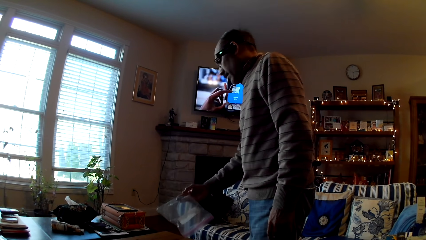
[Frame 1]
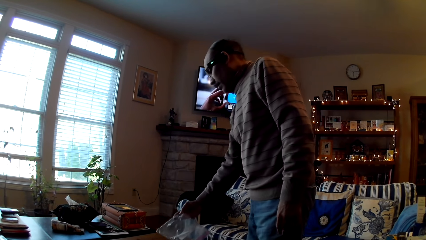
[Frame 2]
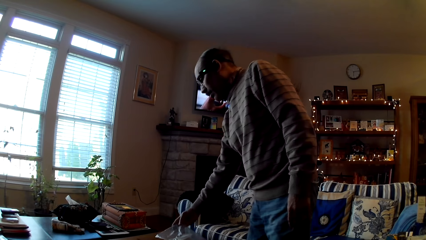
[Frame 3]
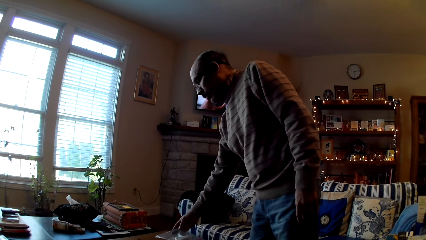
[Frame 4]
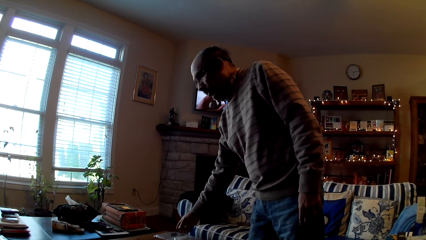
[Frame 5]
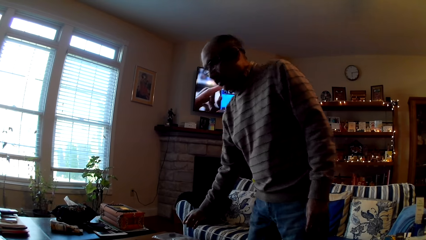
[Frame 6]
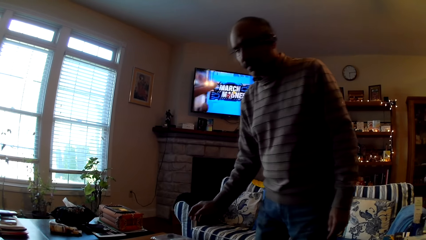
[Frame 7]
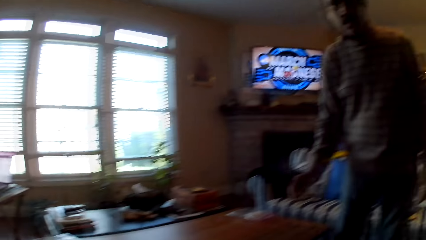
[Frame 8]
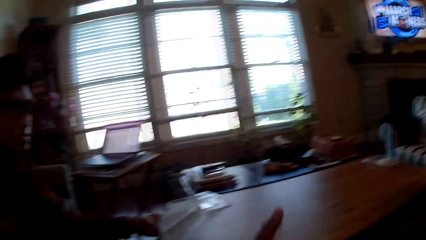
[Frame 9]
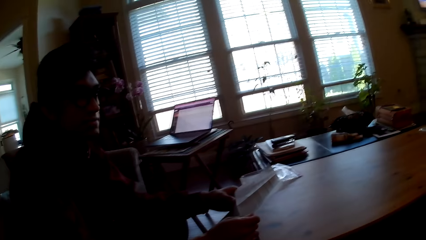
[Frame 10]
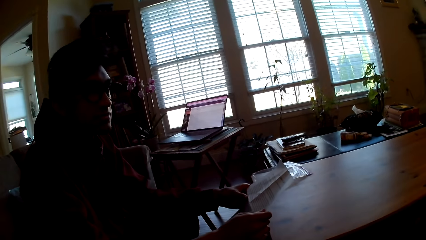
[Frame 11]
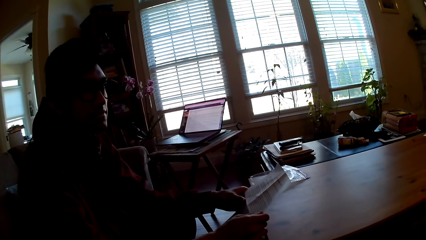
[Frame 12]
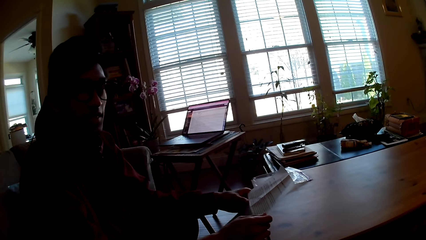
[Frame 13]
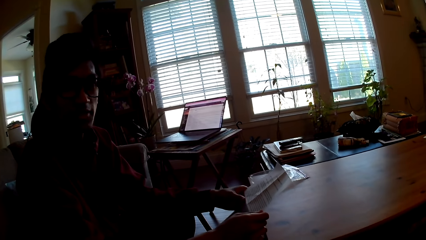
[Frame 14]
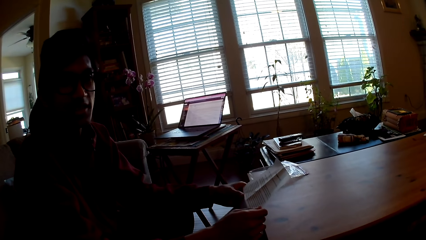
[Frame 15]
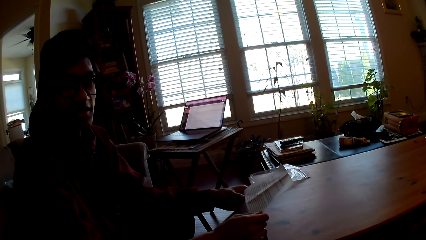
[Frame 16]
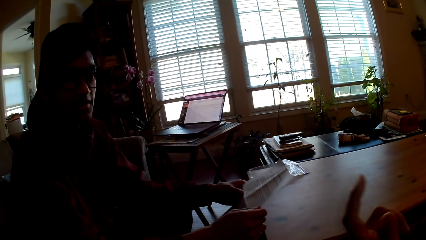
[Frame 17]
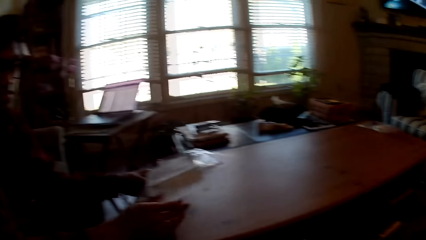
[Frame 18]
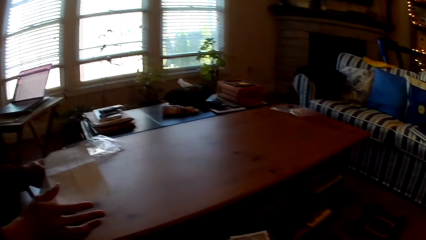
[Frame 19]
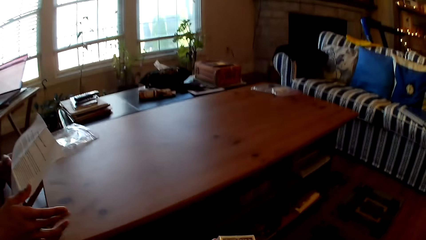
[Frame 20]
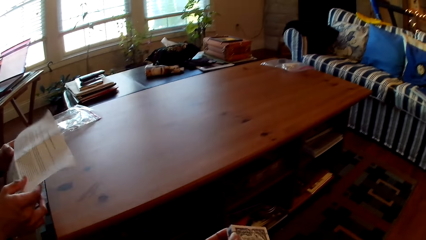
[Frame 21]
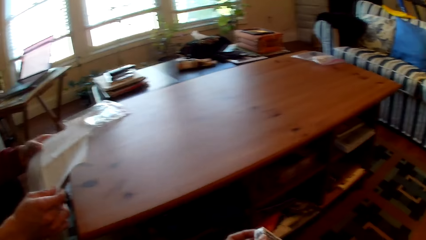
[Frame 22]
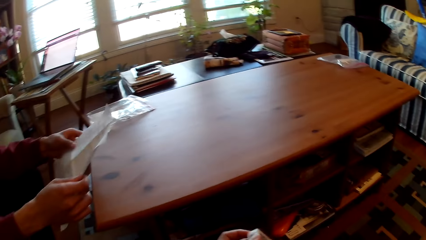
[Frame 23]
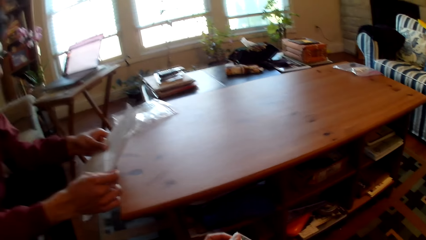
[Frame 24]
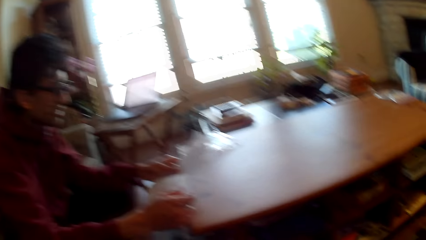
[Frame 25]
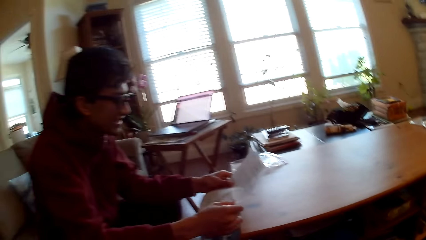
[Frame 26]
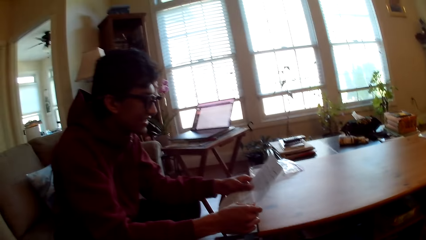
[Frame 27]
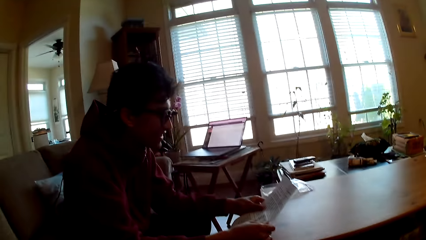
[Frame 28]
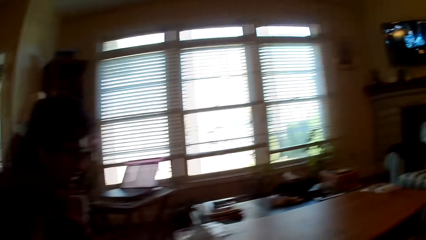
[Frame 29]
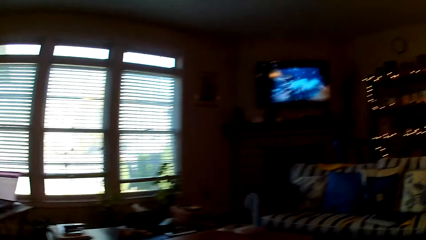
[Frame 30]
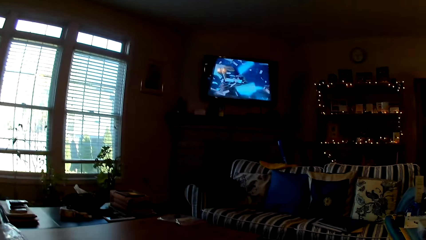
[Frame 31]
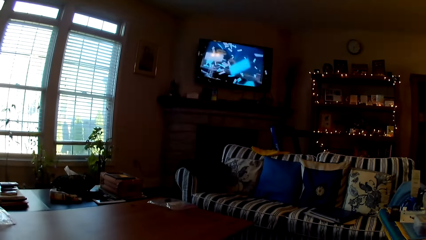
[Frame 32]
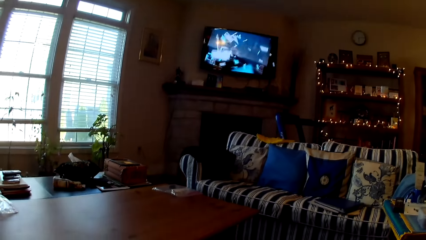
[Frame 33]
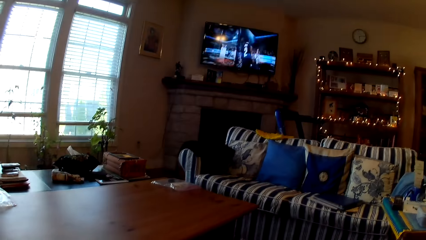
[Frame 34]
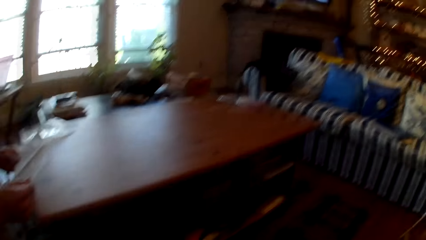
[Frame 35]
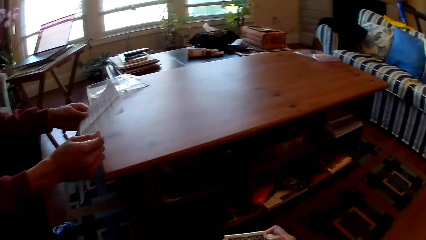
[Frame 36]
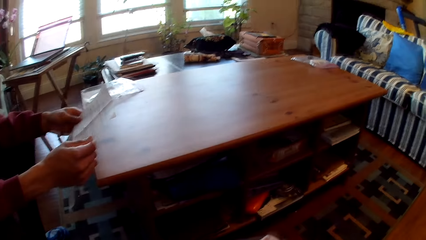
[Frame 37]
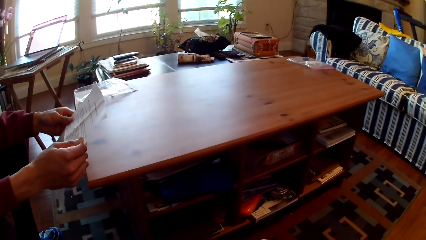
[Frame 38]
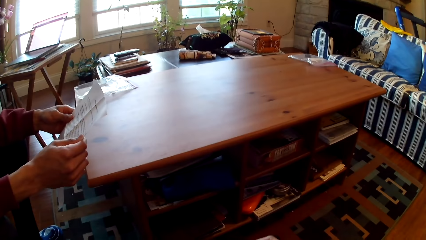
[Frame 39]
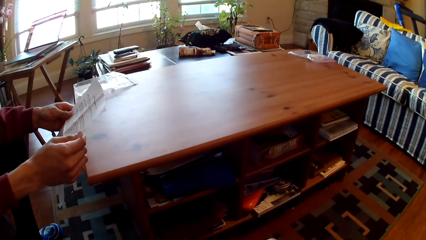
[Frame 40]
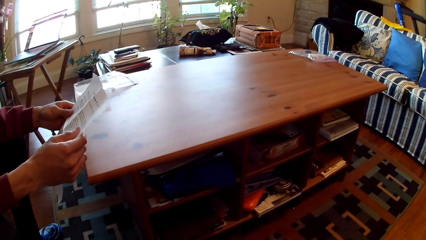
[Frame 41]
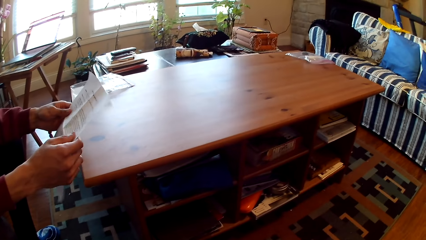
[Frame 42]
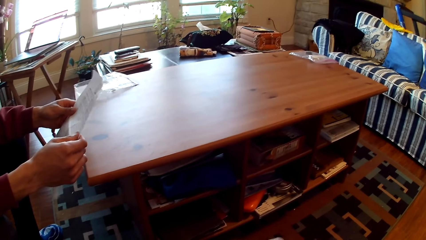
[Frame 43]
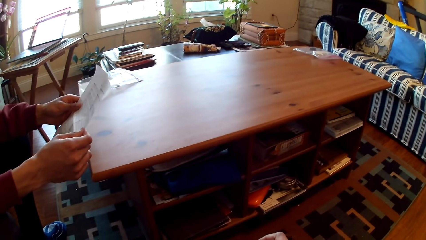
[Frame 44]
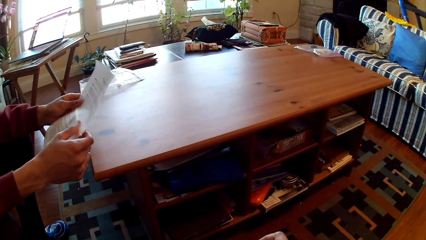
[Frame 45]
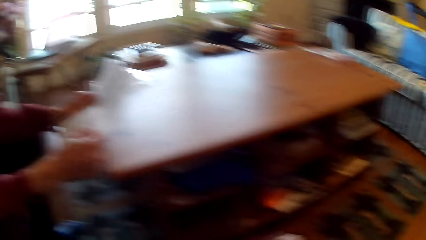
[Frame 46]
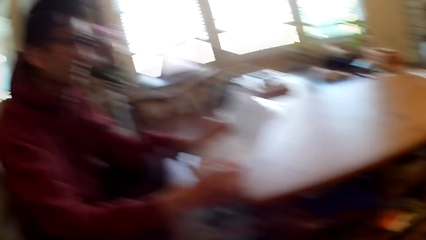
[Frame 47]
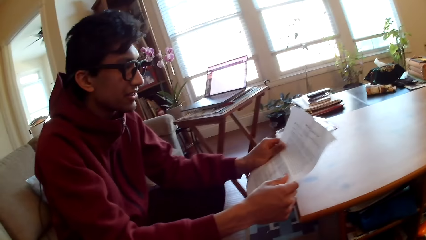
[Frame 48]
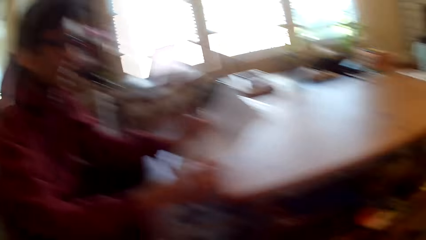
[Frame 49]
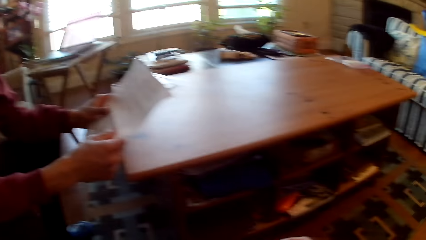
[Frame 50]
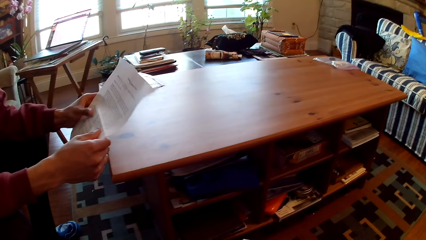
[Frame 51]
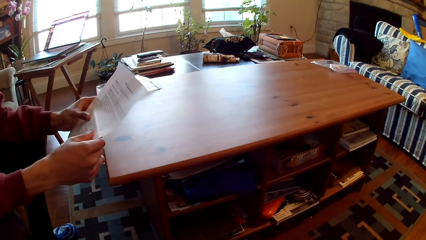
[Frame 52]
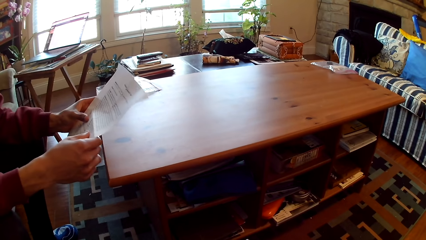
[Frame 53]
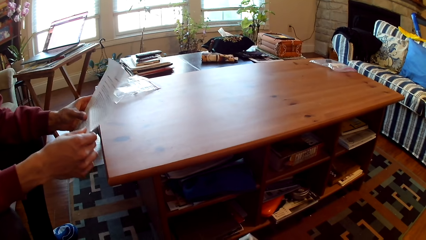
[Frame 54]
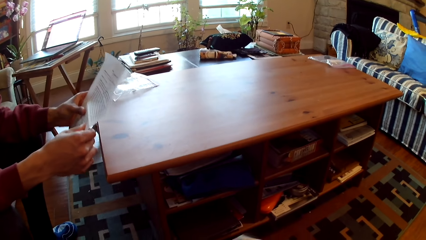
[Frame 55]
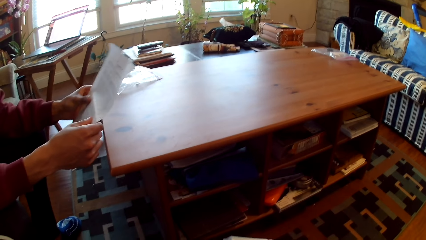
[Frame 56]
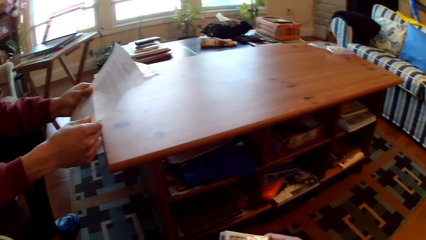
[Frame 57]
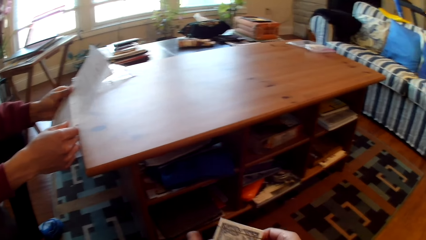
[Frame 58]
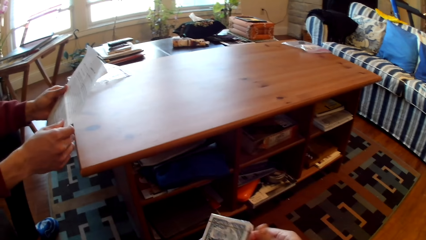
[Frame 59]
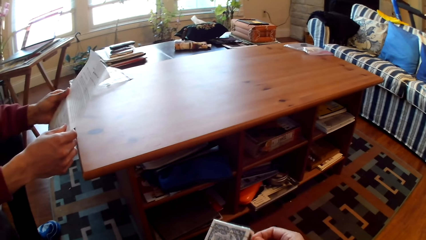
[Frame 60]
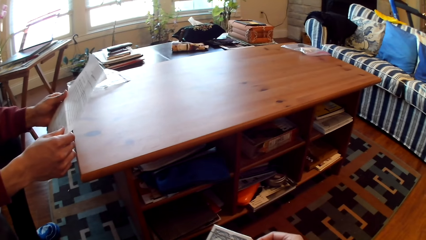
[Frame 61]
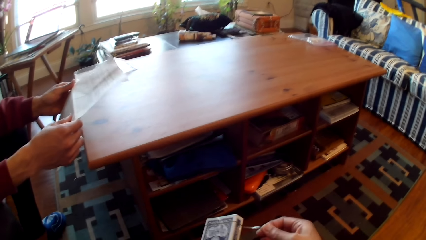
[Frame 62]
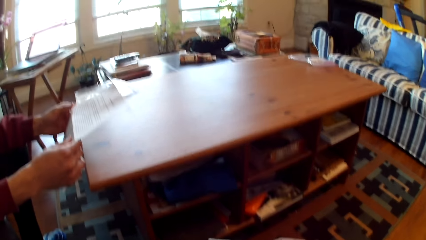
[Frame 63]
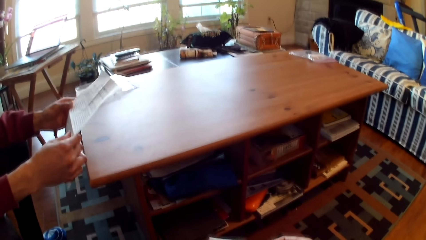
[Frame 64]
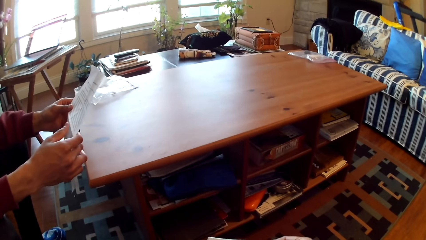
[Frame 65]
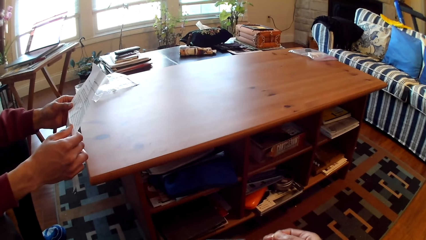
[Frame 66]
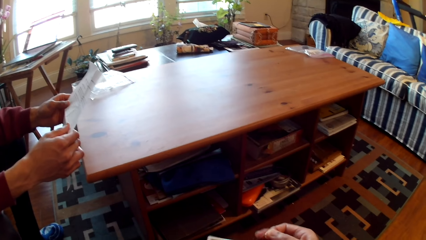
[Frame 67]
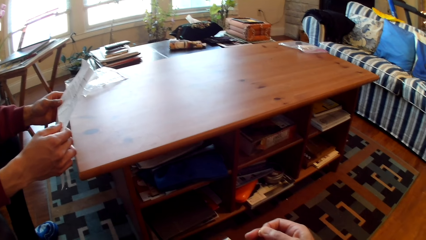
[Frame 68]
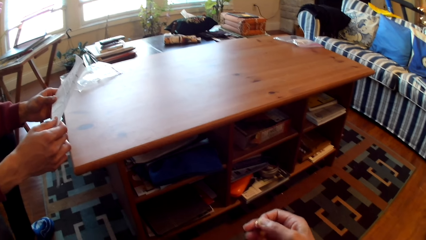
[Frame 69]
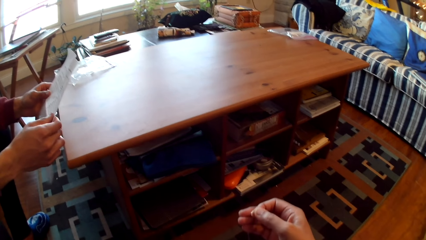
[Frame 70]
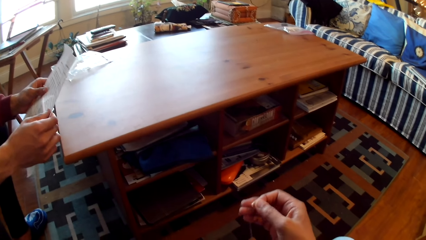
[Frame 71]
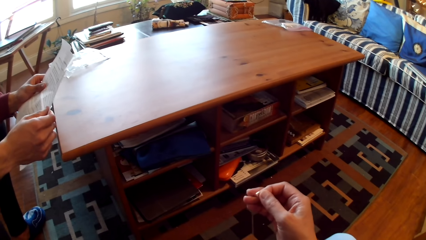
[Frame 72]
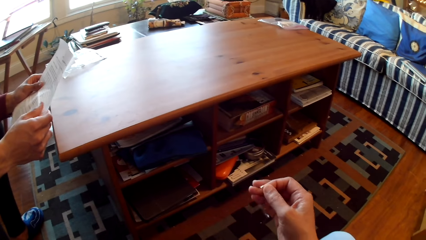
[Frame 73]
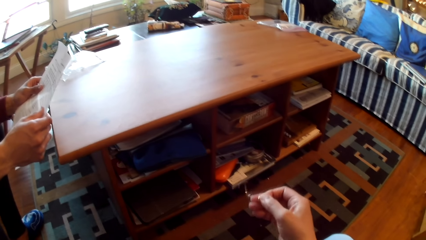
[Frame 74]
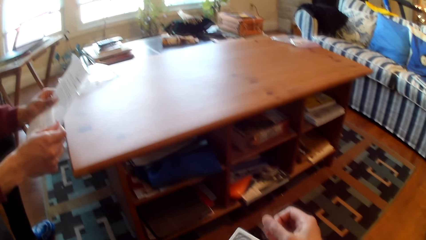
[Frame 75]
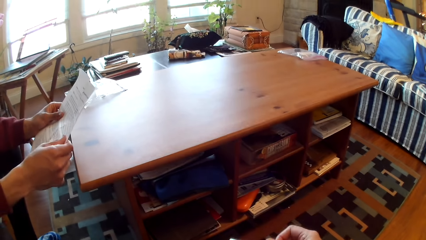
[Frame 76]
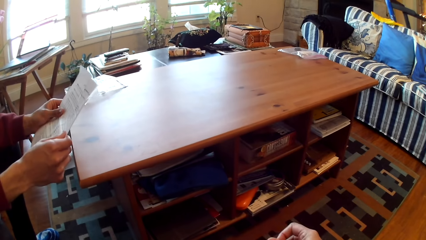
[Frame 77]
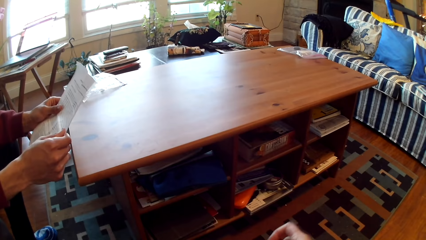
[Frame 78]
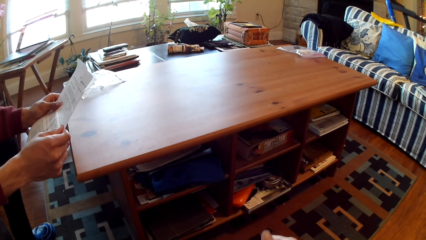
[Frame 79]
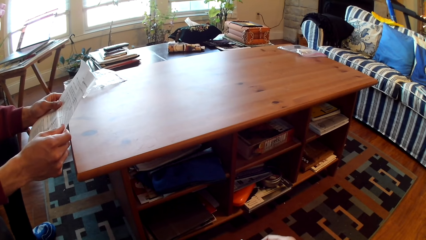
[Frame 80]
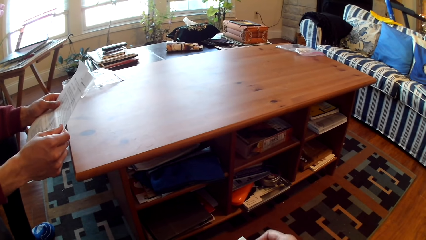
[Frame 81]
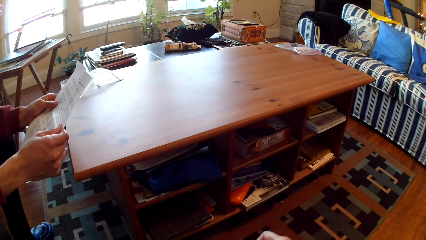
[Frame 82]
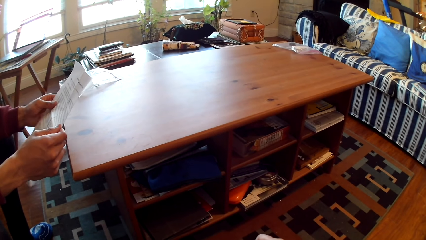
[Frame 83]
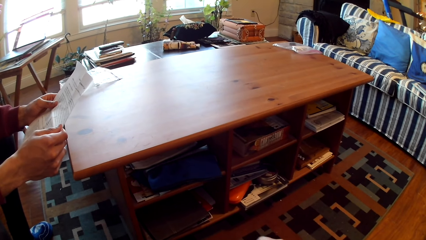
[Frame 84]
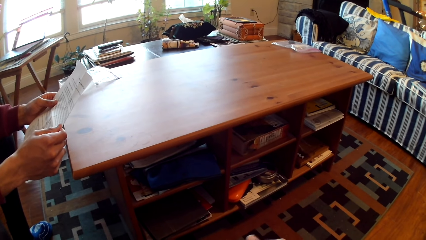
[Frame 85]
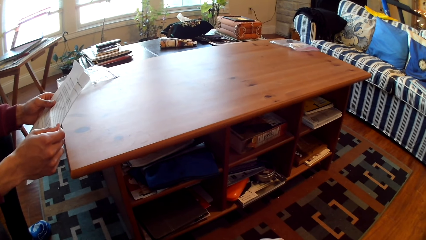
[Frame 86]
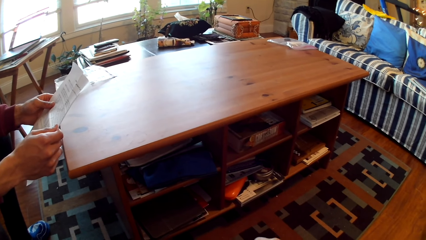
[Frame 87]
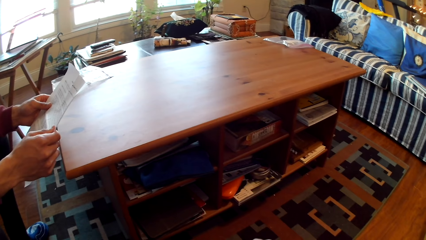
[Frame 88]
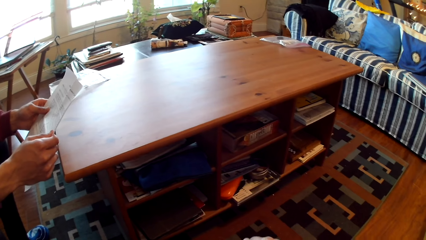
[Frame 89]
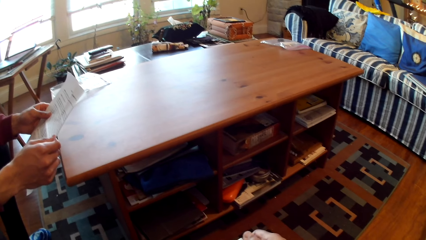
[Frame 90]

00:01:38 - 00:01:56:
A man drops a bag or paper on the table. The man walks. Another man holds a paper and reads the paper. The camera wearer moves a hand.
